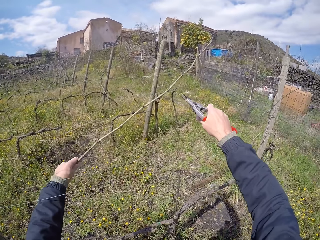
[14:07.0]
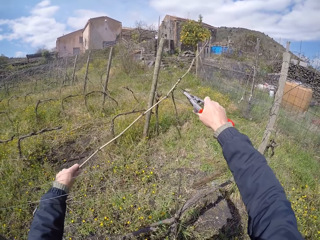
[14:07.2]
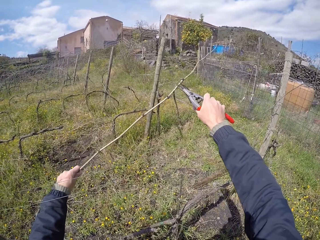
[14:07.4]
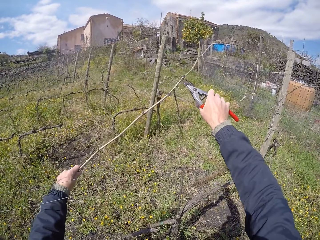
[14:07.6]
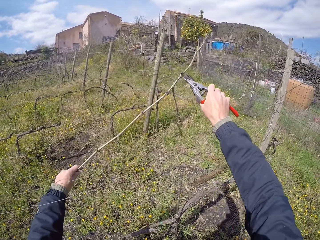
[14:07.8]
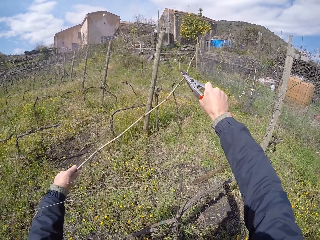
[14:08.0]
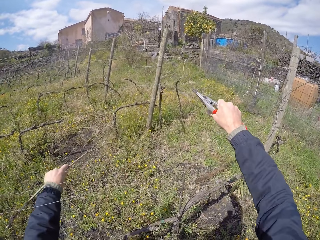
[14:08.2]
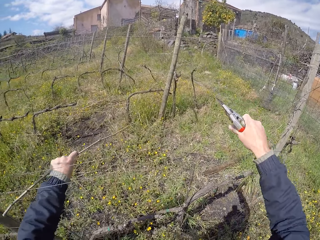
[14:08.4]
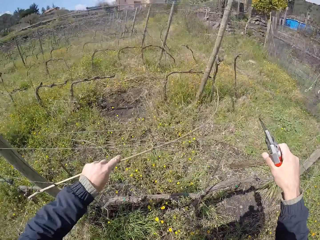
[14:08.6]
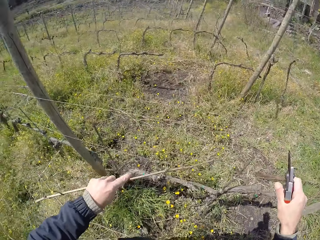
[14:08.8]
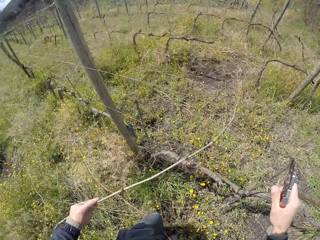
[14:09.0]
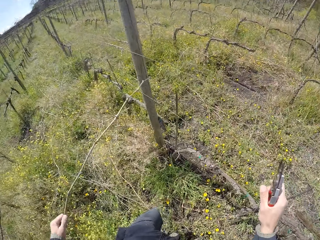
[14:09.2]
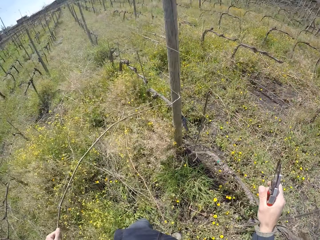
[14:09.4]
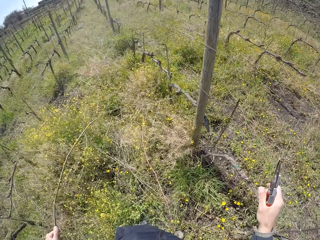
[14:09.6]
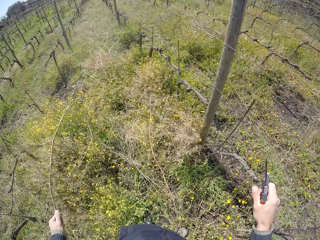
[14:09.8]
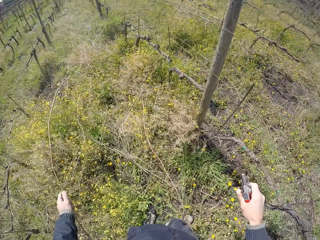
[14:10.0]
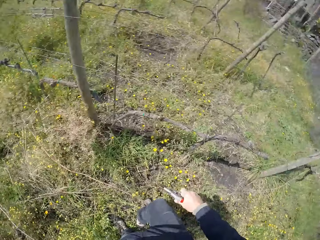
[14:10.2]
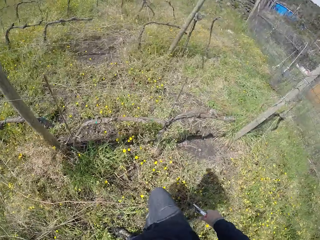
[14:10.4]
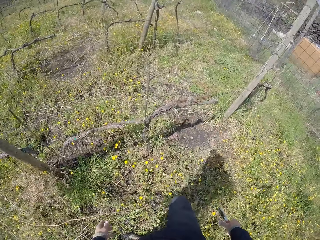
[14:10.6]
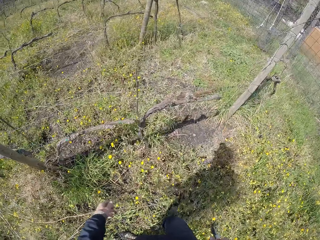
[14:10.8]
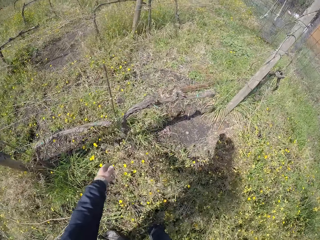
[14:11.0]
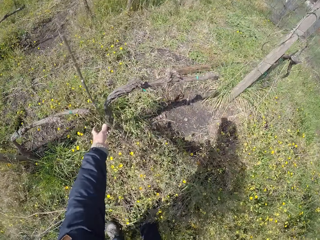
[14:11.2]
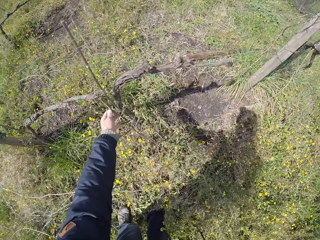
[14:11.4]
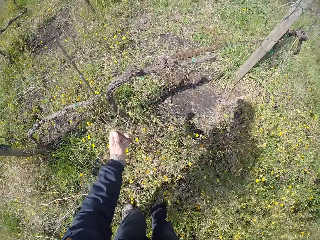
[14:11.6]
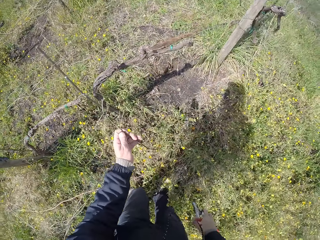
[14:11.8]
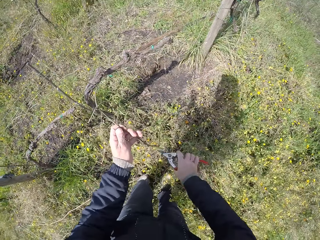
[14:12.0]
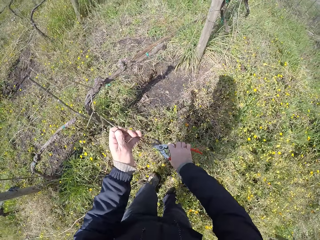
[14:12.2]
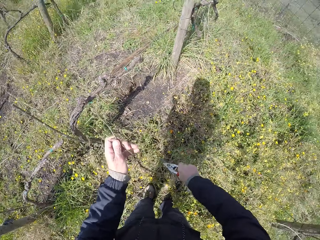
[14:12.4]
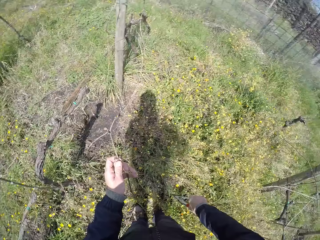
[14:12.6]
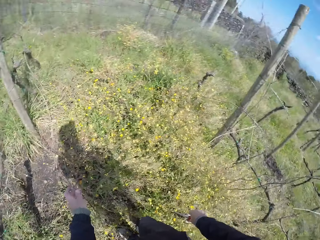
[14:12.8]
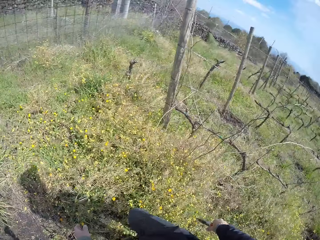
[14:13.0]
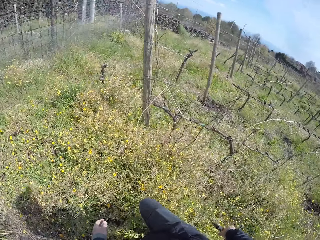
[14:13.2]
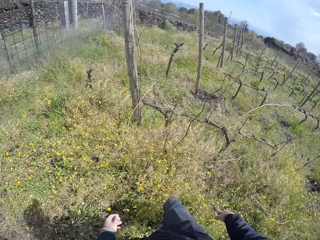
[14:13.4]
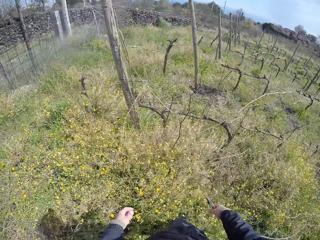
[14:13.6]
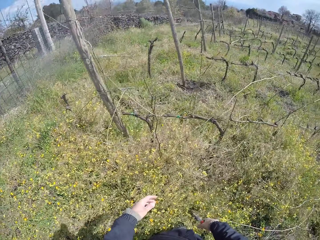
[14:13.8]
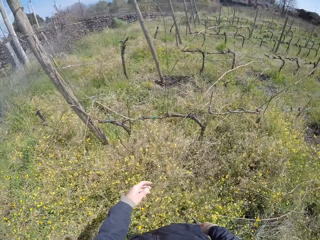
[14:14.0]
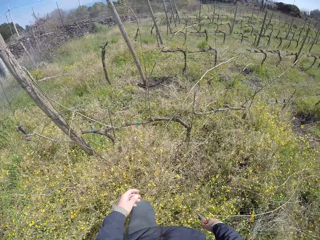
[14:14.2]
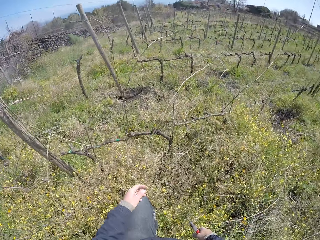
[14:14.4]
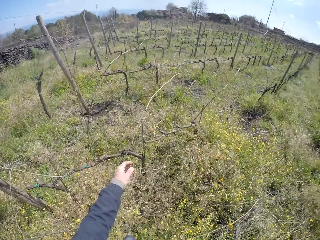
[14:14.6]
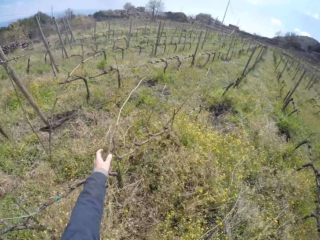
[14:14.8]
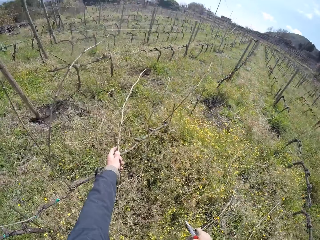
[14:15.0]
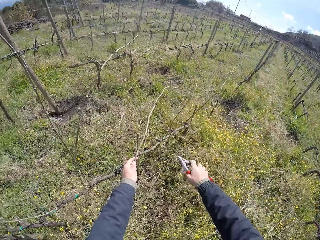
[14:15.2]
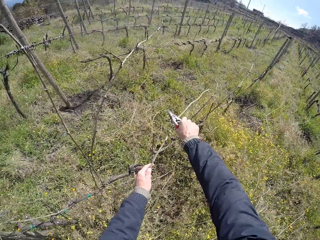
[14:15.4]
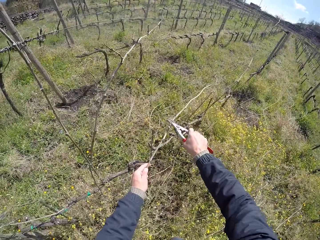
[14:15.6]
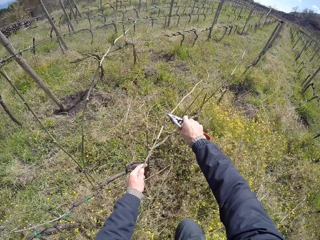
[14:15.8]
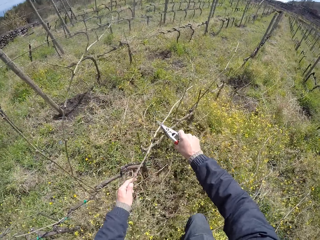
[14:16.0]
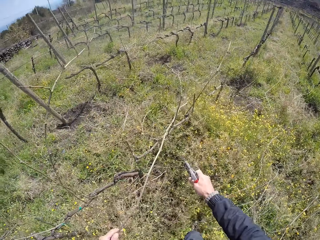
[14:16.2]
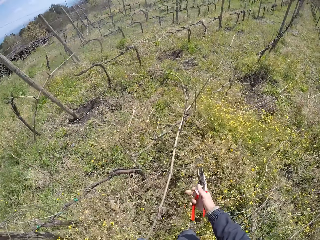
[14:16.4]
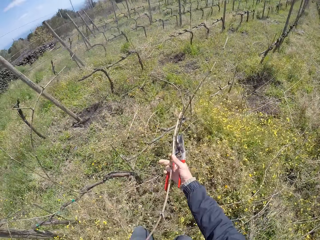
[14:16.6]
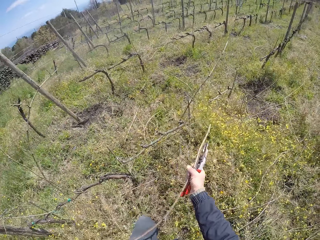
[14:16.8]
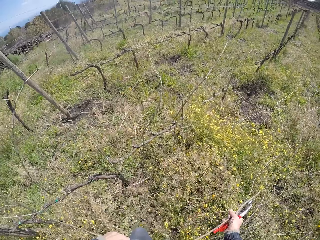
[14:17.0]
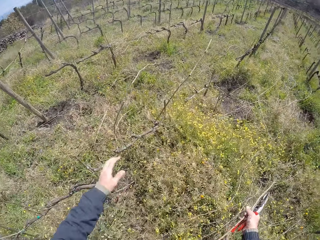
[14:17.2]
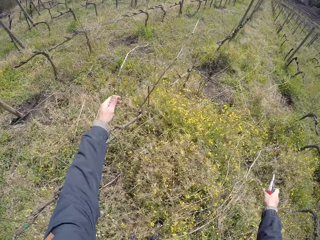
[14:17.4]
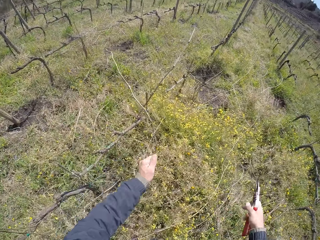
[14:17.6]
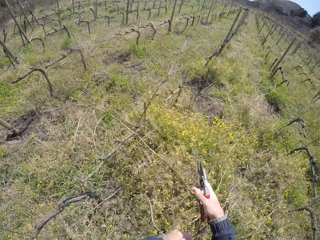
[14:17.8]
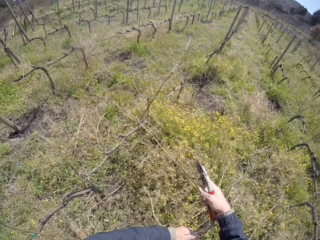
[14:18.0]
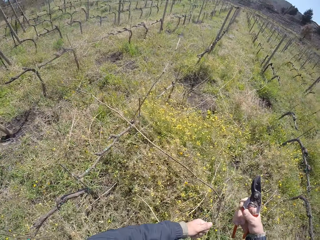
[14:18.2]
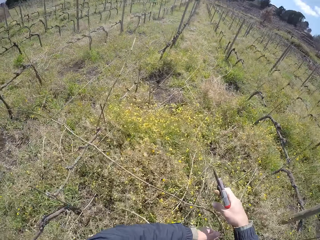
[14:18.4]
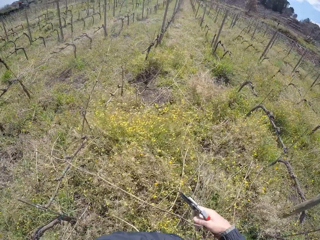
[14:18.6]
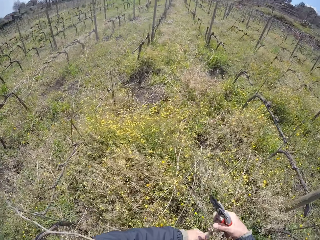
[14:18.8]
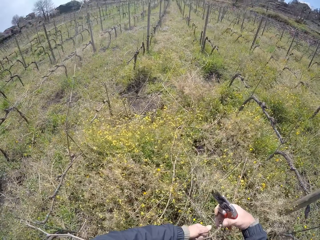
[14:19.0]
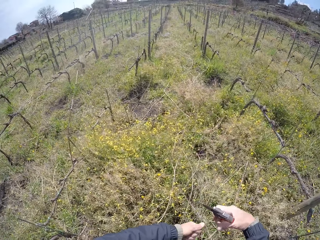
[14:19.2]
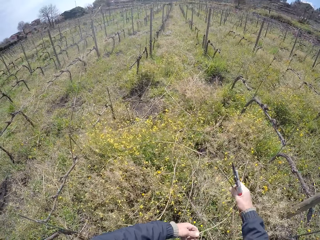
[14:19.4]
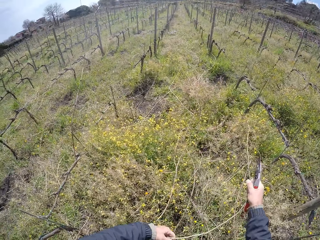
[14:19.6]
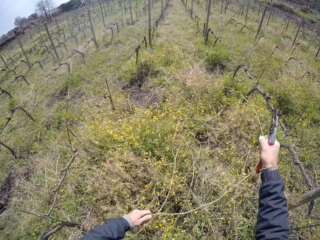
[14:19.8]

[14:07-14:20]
The camera wearer pulls on the twig. He drops the stick branch on the ground with his left hand. He pulls a stick branch from the wire mesh with his left hand. He cuts the stick branch with the secateurs in his right hand. He moves to another side of the fence. He pulls a stick branch from the wire mesh with his left hand. He cuts the stick branch with the secateurs in his right hand. He pulls a stick branch from the wire mesh with his right hand. He moves the twigs to the ground. He drops the stick branch on the ground with his right hand. He pulls a stick branch from the wire mesh with both hands.

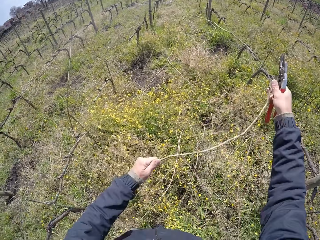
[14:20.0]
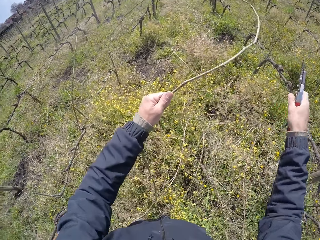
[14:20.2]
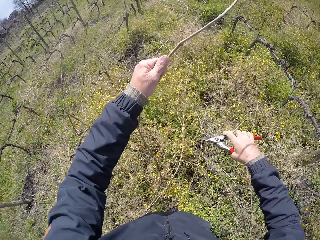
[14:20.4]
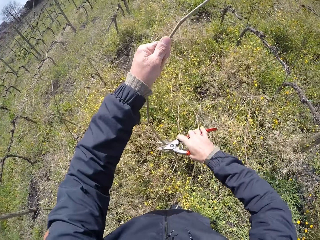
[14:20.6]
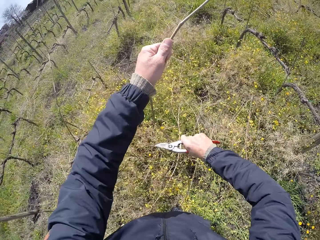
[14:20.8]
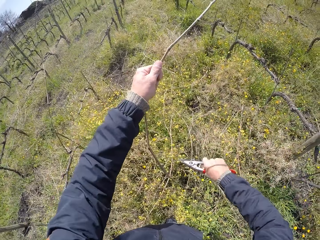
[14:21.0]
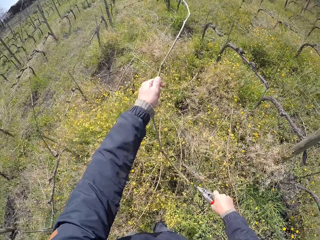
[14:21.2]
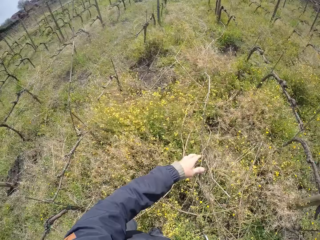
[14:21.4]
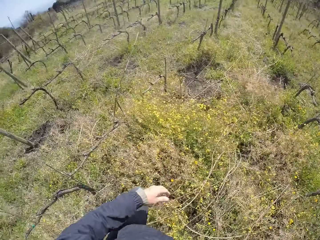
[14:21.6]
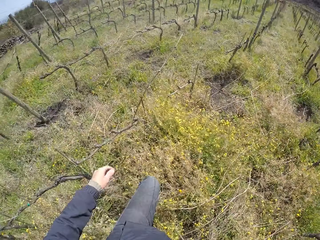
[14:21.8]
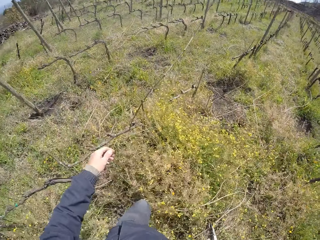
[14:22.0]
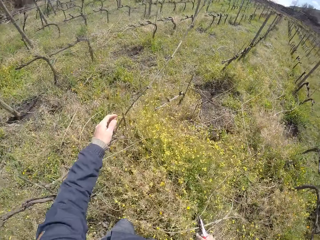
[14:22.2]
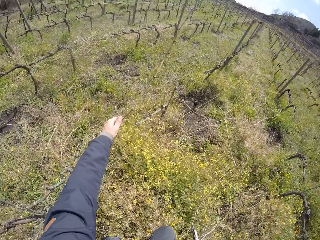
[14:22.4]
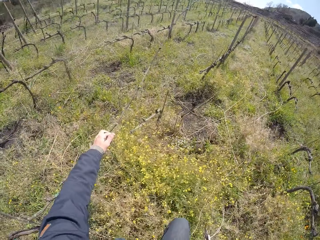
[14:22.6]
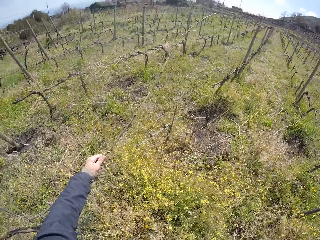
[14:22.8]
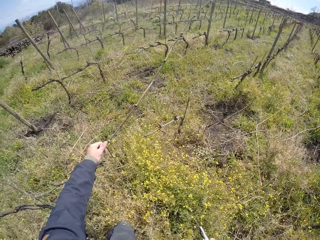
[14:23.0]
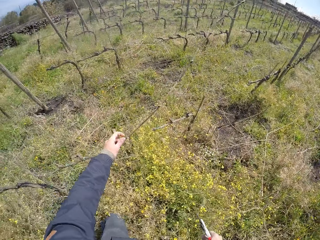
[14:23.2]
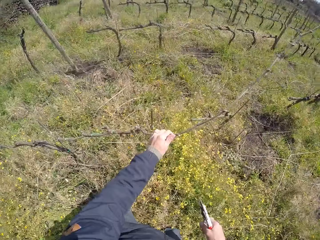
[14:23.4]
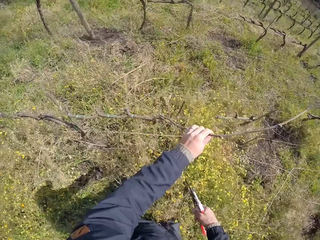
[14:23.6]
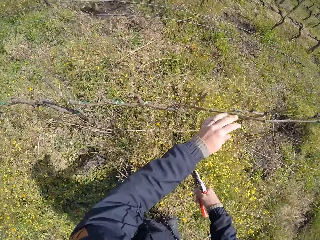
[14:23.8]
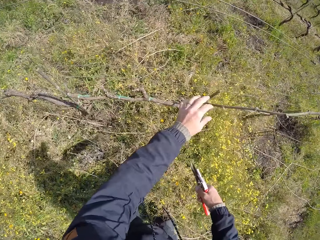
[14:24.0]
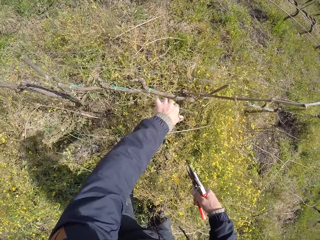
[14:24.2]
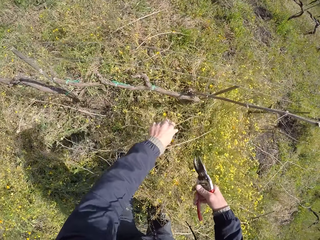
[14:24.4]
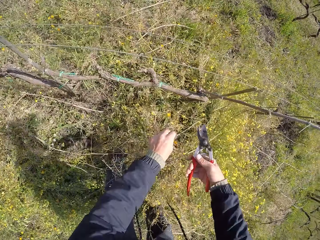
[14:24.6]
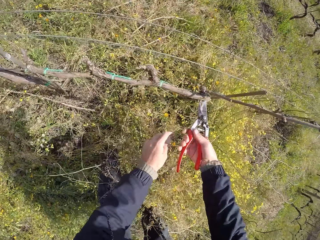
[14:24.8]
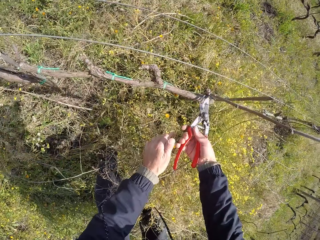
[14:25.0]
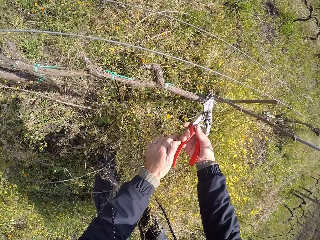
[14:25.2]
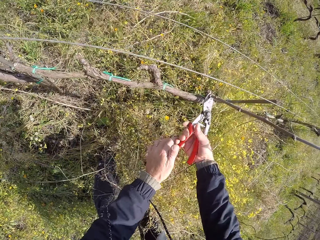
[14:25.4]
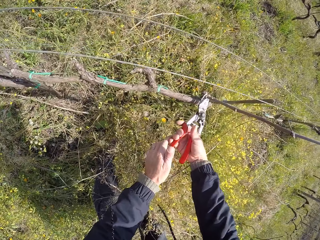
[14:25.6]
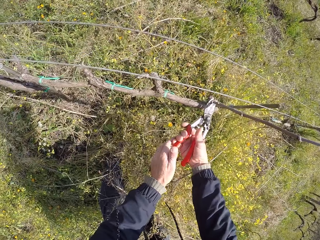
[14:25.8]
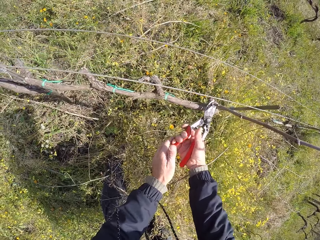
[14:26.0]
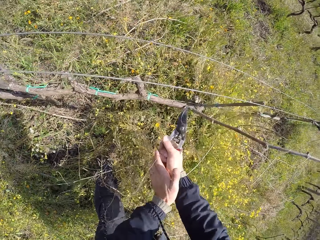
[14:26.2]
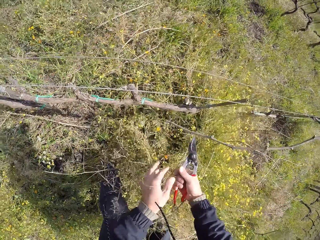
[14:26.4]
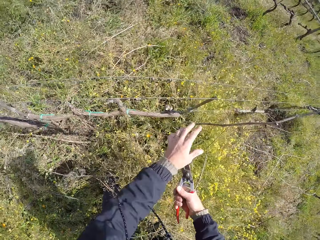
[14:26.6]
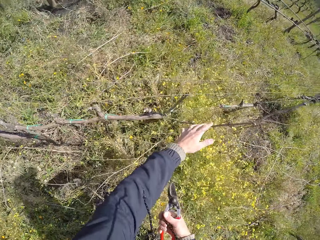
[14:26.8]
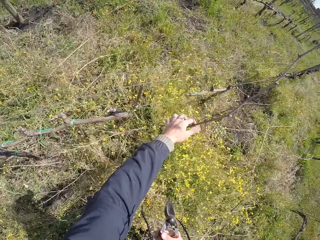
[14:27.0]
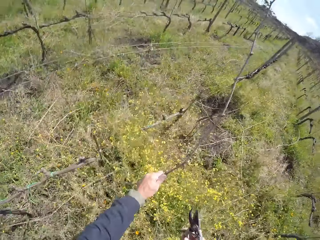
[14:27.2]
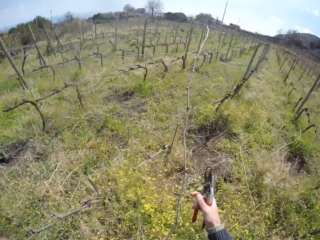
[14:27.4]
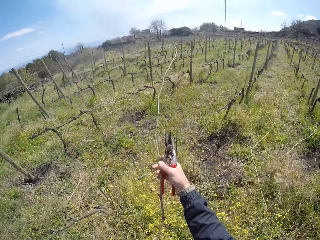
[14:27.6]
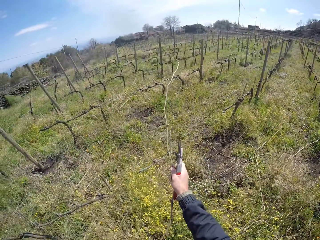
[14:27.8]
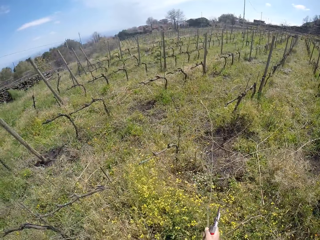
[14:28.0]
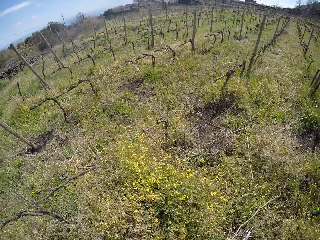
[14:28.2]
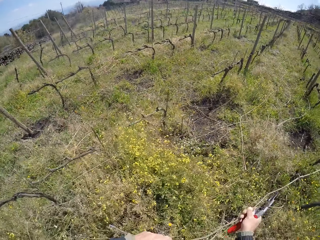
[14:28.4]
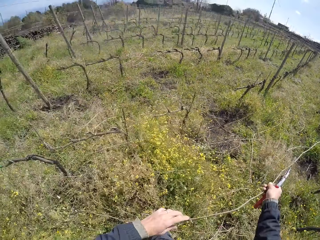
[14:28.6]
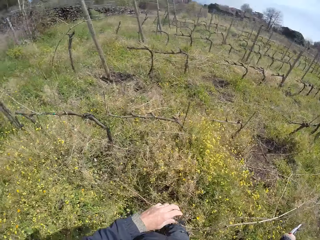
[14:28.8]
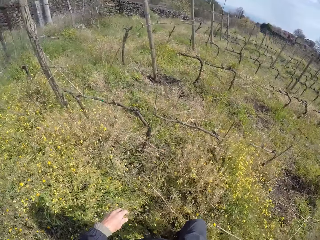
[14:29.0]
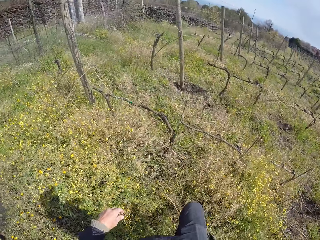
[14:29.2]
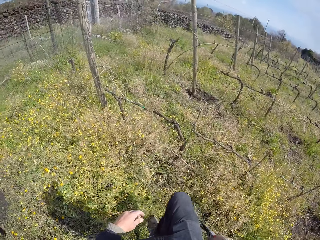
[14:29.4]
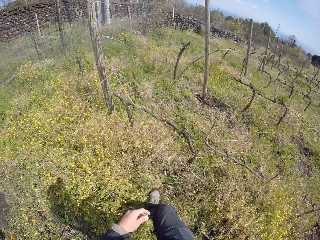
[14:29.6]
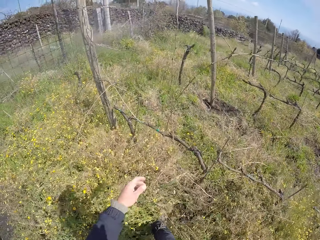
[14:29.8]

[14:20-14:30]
The camera wearer cuts the stick branch with the secateurs in his right hand. He drops the stick branch on the ground with his left hand. He pulls a stick branch from the wire mesh with his left hand. He cuts the stick branch with the secateurs in his right hand. He pulls a stick branch from the wire mesh with both hands. He drops the stick branch on the ground with both hands.
